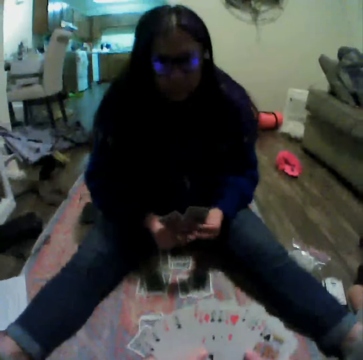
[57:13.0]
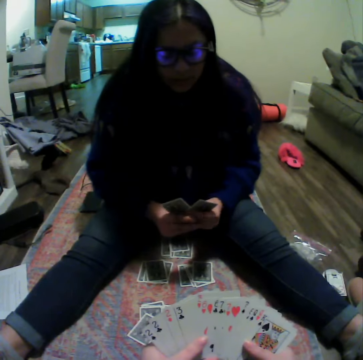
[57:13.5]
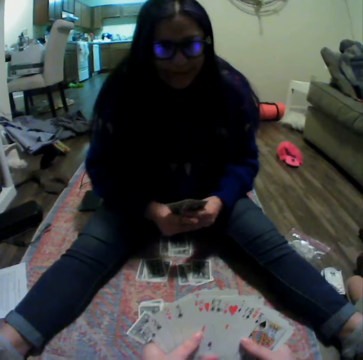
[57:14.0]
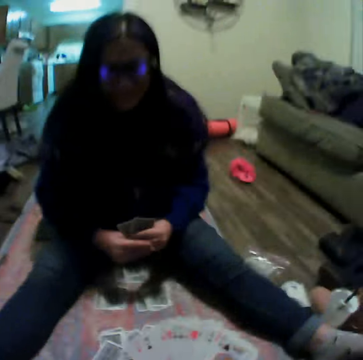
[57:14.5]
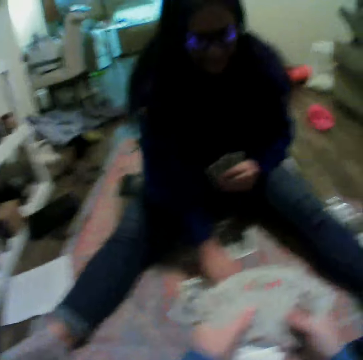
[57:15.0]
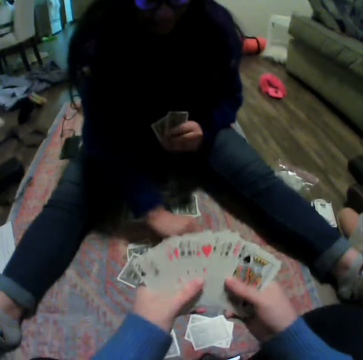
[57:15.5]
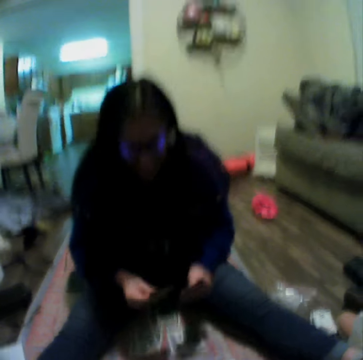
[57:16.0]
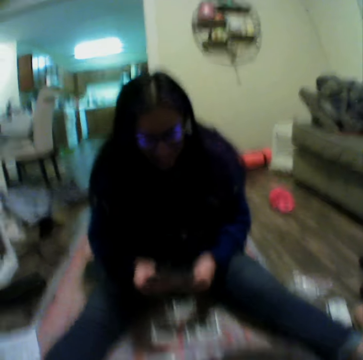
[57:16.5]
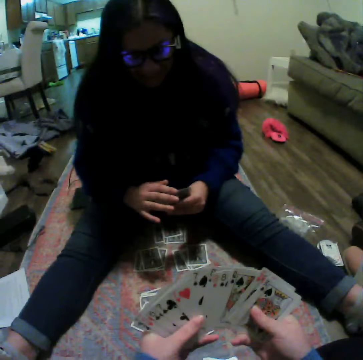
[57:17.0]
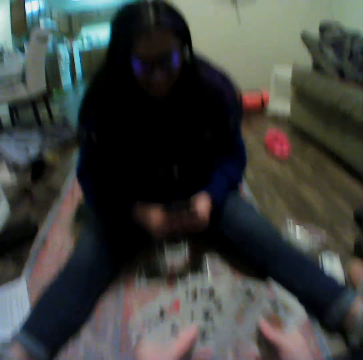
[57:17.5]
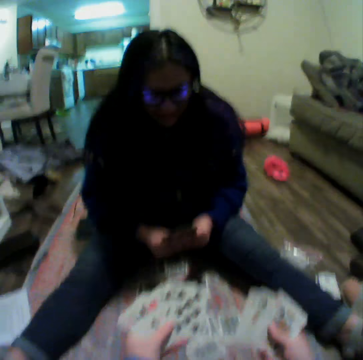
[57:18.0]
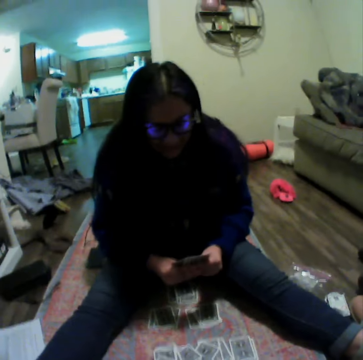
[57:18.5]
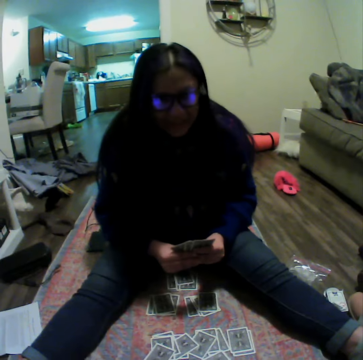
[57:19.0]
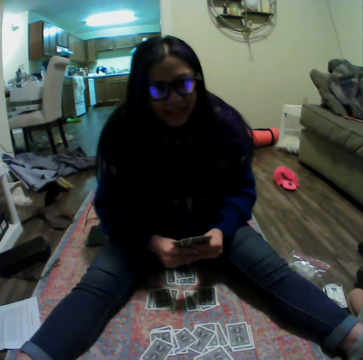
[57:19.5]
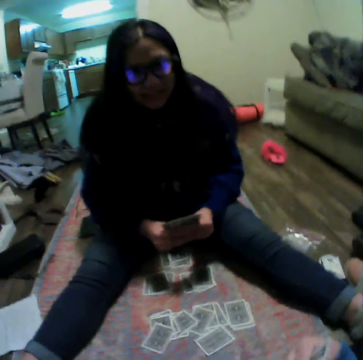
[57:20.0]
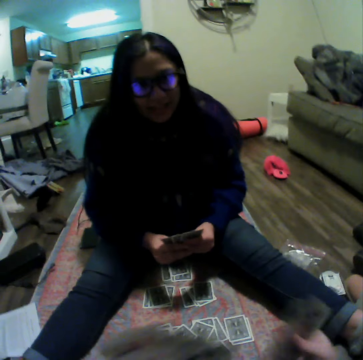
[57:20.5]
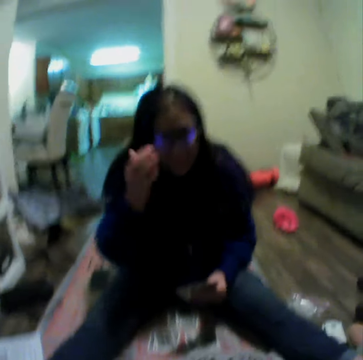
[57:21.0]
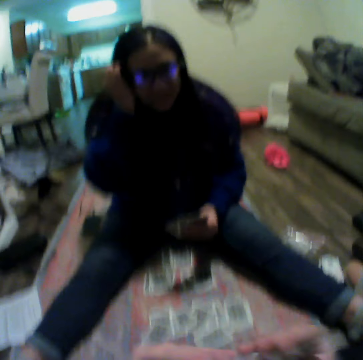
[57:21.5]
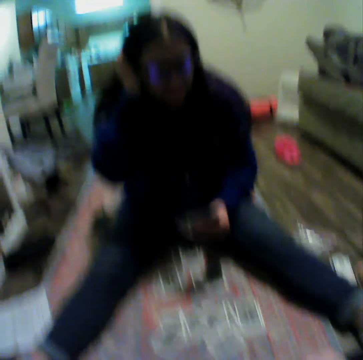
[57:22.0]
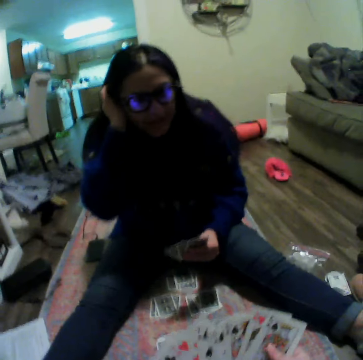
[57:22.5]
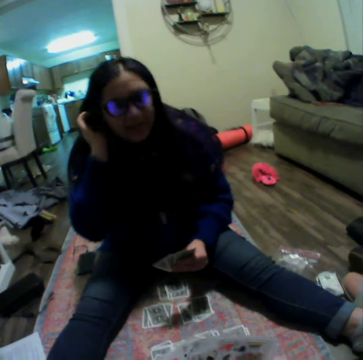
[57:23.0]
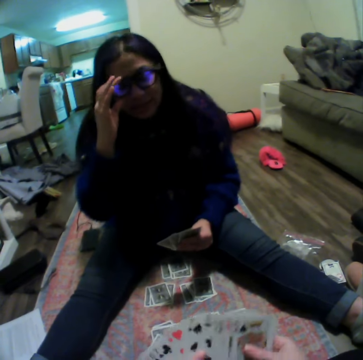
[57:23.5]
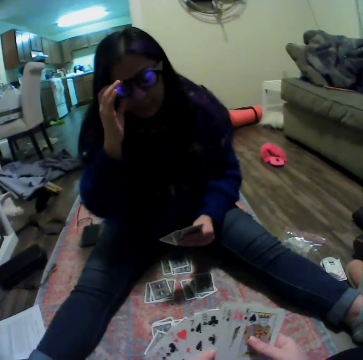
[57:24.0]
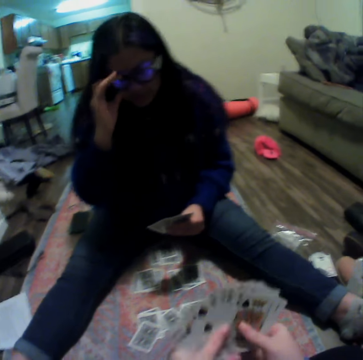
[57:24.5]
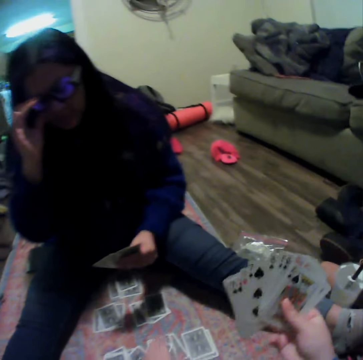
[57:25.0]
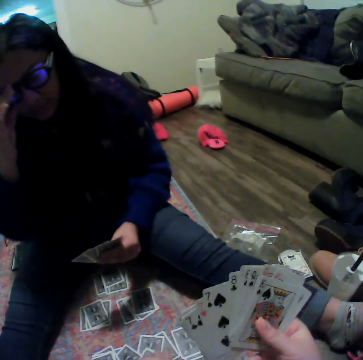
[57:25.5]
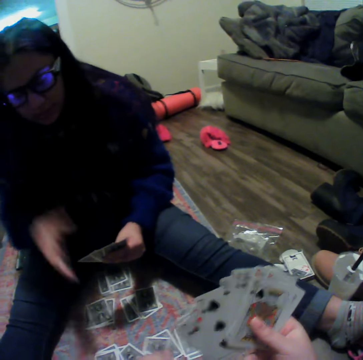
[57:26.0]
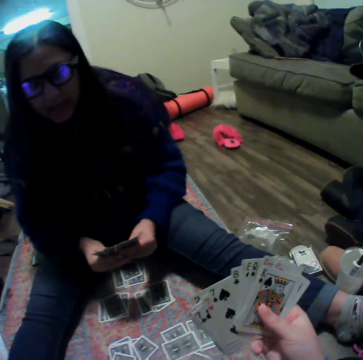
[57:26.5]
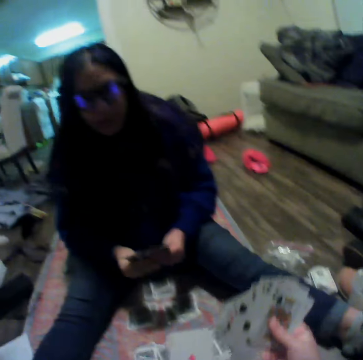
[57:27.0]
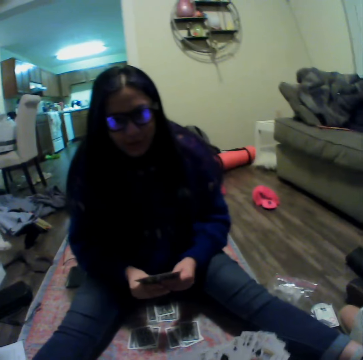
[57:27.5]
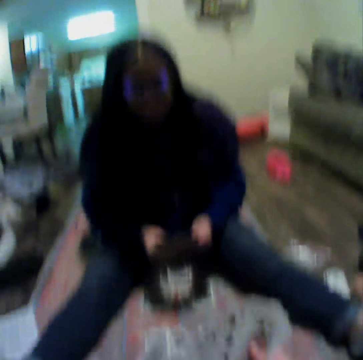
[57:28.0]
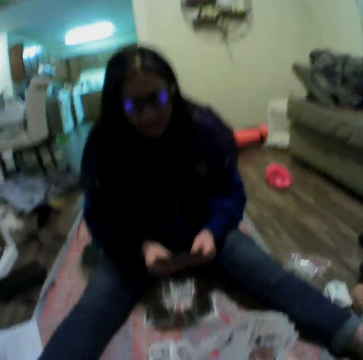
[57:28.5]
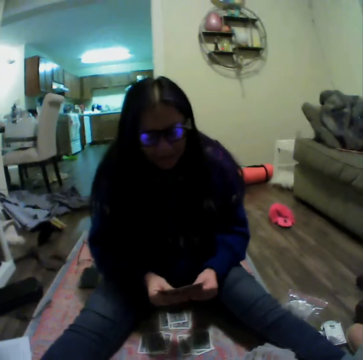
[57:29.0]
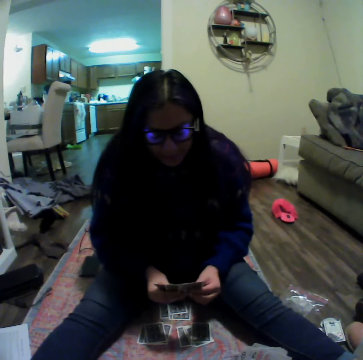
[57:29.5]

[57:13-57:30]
A woman picks a card. The woman talks to the camera wearer. The camera wearer picks a card.

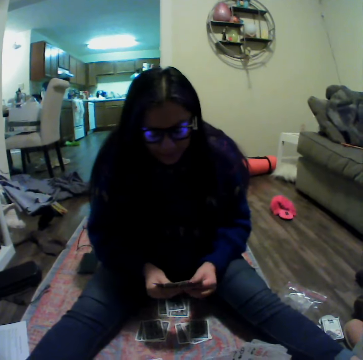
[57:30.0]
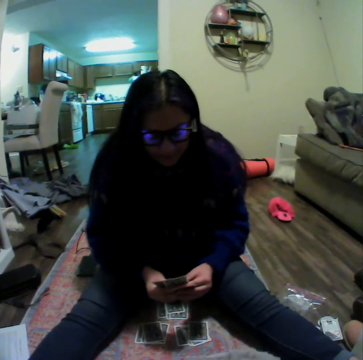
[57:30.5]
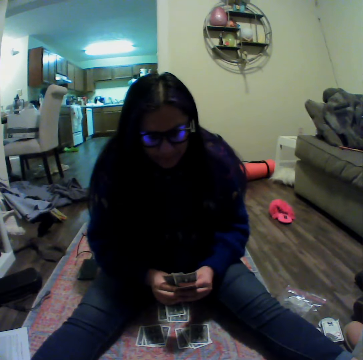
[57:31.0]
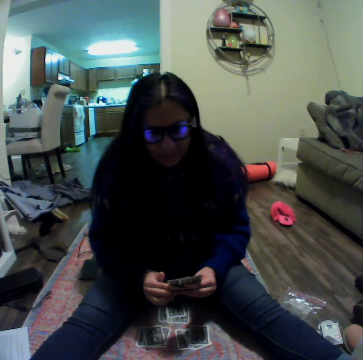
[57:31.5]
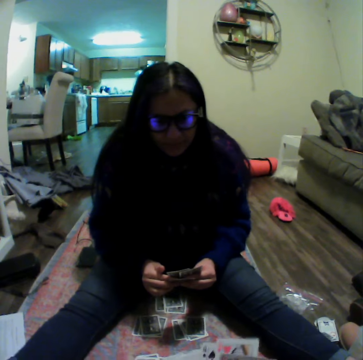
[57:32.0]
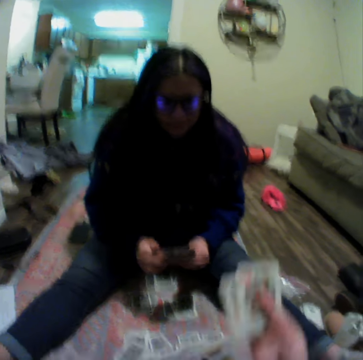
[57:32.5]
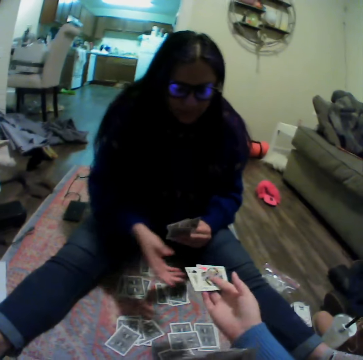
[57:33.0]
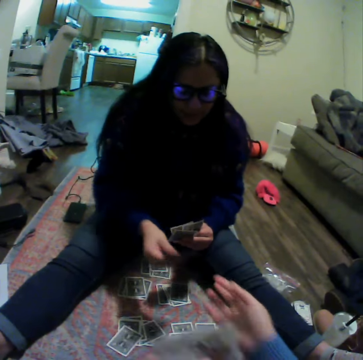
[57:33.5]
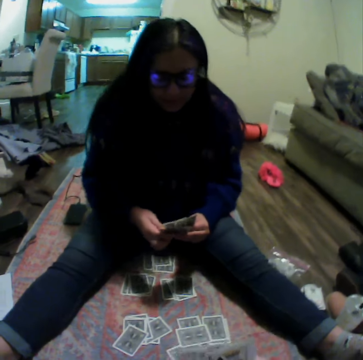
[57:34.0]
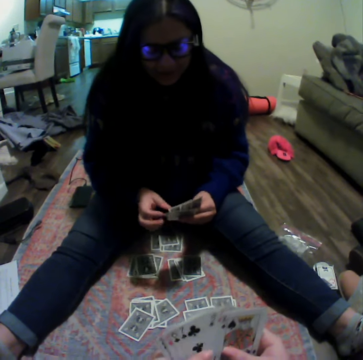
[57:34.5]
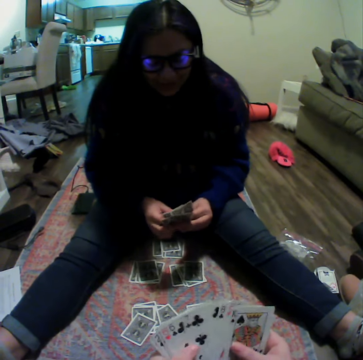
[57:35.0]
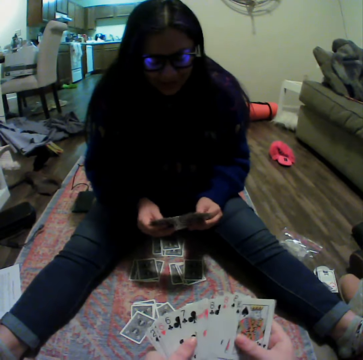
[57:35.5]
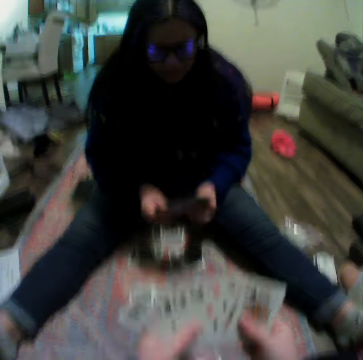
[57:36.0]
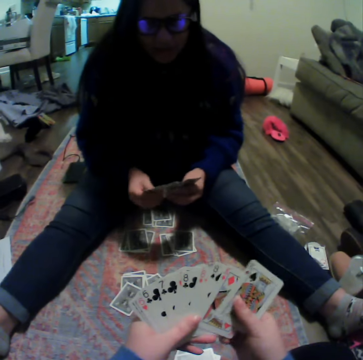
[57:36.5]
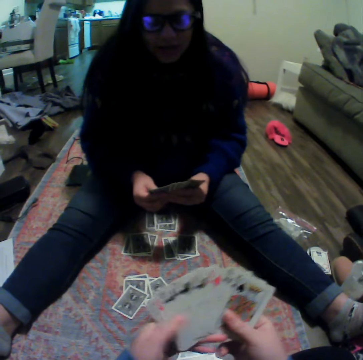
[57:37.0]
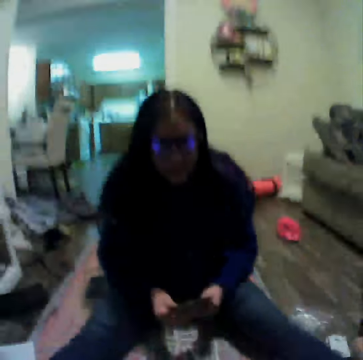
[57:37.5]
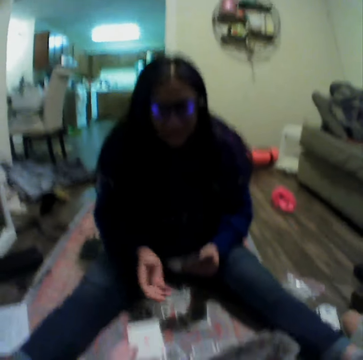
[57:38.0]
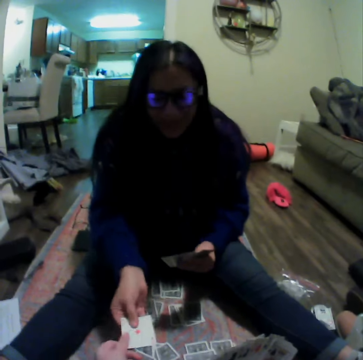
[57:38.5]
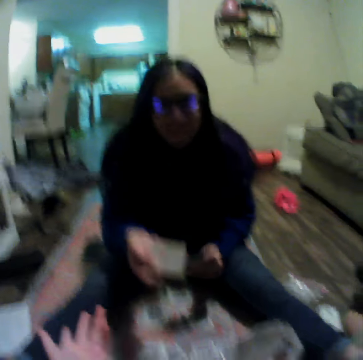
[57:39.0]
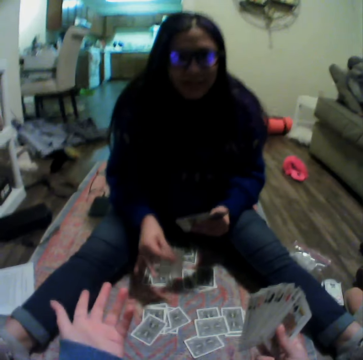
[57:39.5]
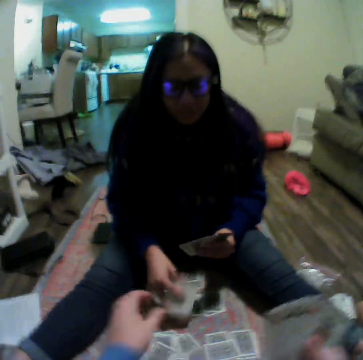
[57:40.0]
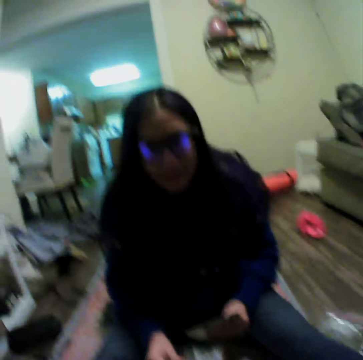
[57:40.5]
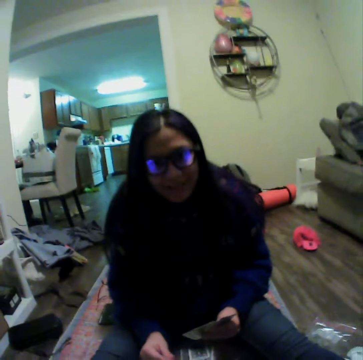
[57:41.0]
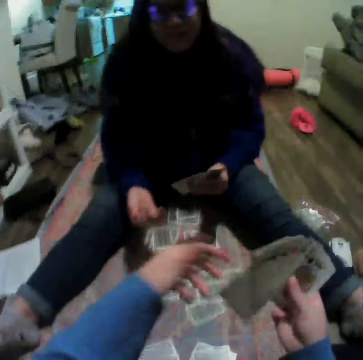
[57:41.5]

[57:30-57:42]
A woman picks cards from the camera wearer. The camera wearer plays a card game with the woman on the floor.

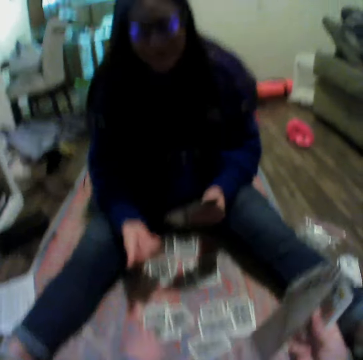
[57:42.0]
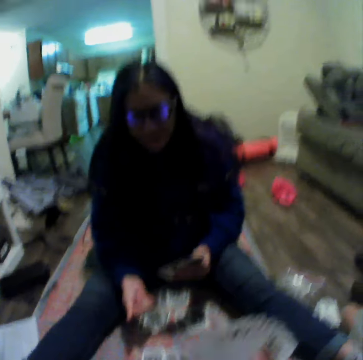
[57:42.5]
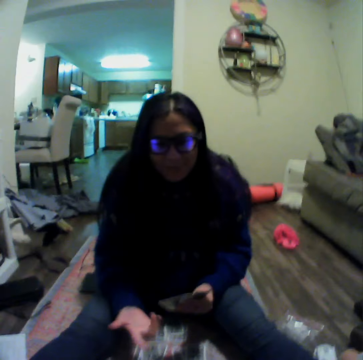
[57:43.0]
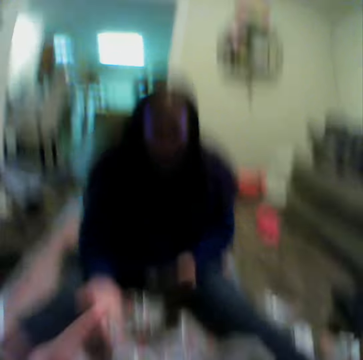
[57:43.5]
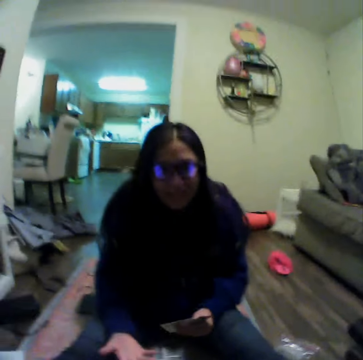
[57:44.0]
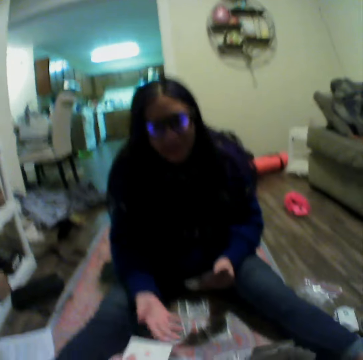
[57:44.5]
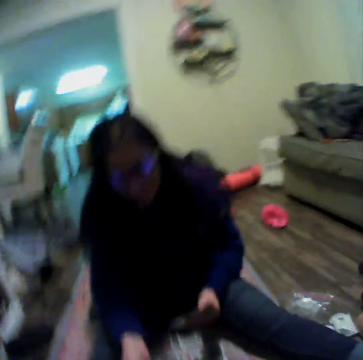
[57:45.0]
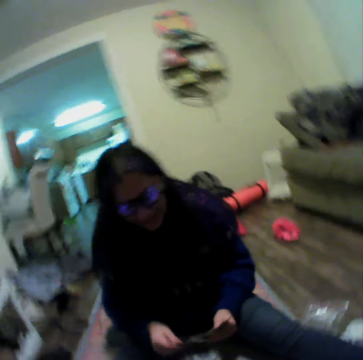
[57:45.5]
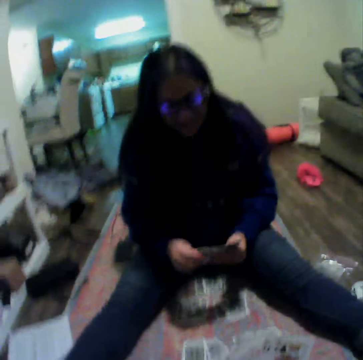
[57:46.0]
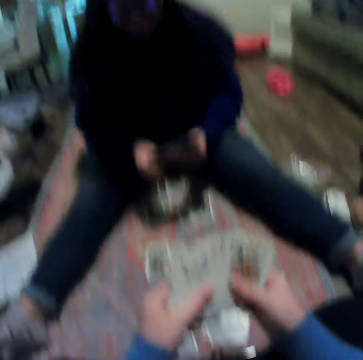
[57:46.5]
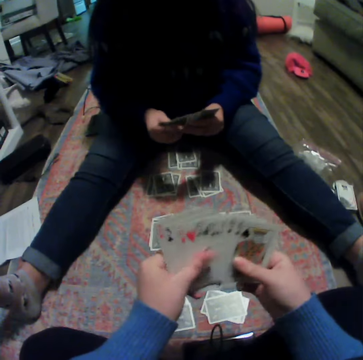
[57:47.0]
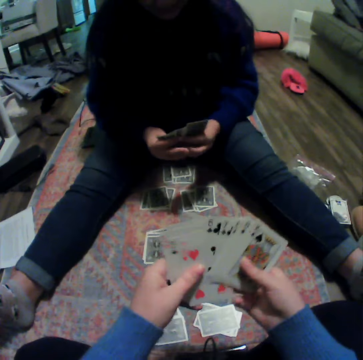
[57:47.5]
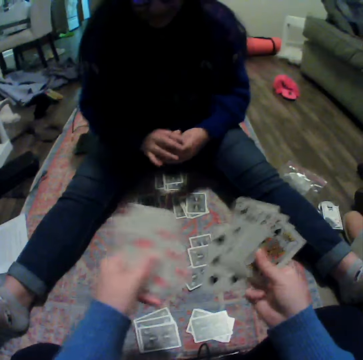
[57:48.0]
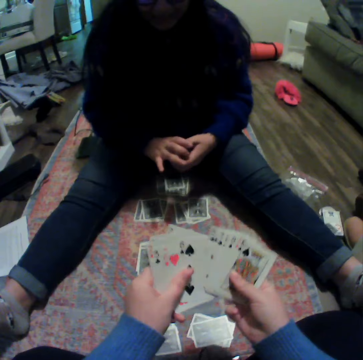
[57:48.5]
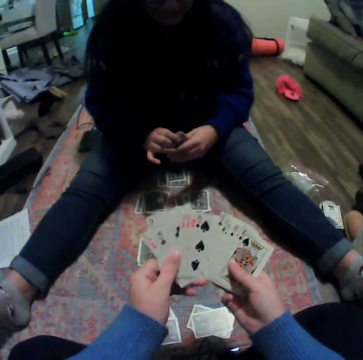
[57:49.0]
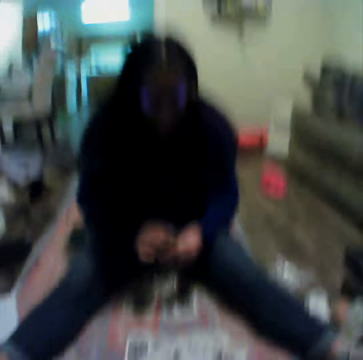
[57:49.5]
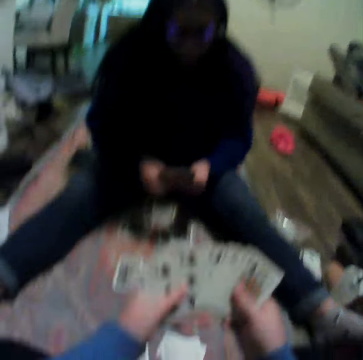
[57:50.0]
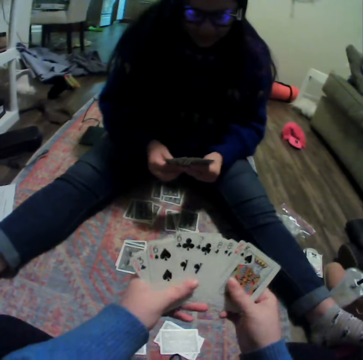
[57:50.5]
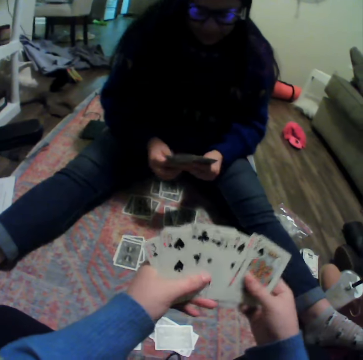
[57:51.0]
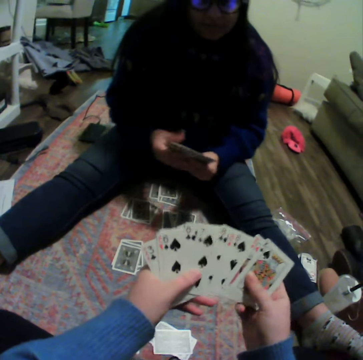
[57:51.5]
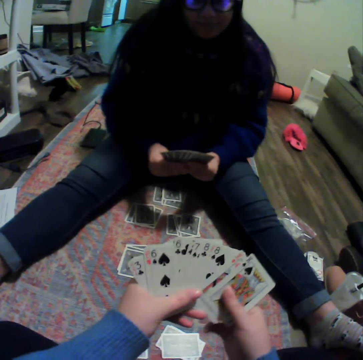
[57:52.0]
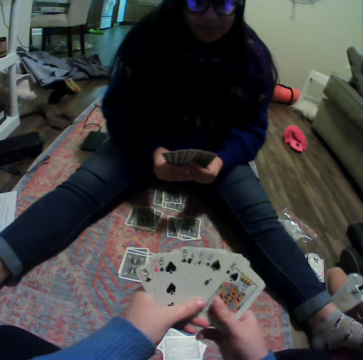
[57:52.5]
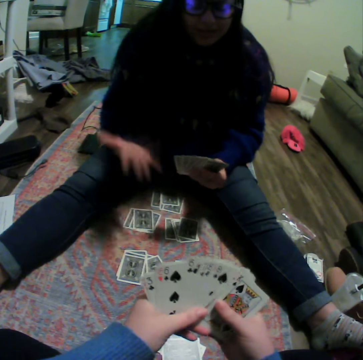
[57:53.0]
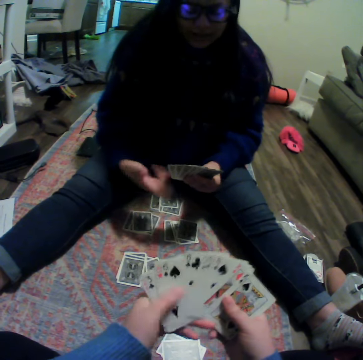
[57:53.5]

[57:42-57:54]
The camera wearer shuffles the cards on his hands.
